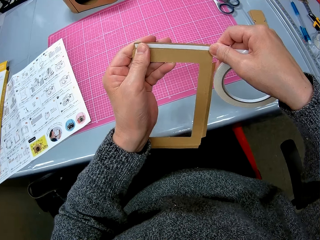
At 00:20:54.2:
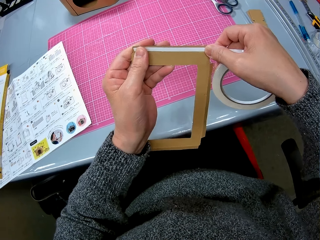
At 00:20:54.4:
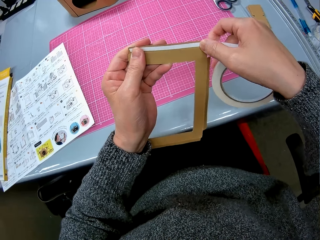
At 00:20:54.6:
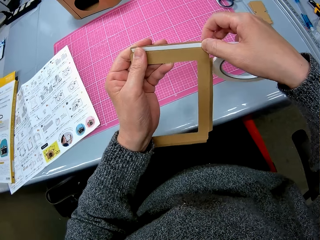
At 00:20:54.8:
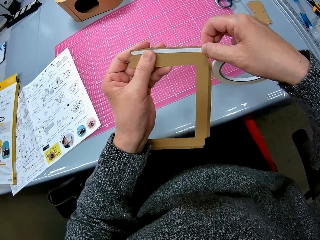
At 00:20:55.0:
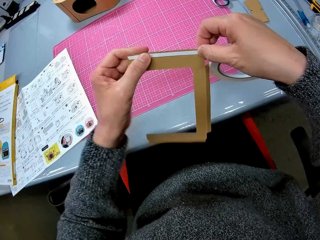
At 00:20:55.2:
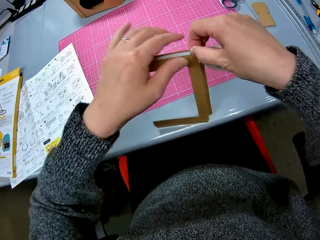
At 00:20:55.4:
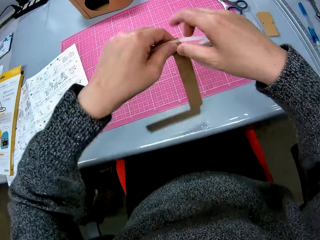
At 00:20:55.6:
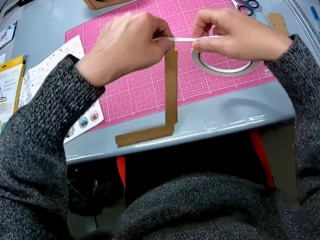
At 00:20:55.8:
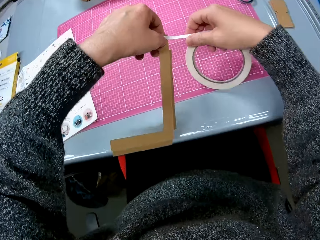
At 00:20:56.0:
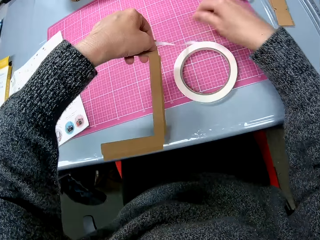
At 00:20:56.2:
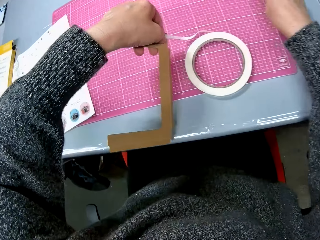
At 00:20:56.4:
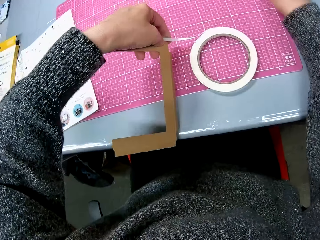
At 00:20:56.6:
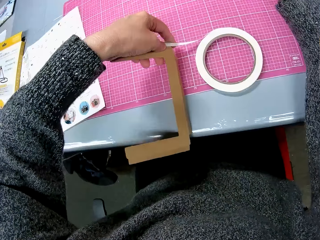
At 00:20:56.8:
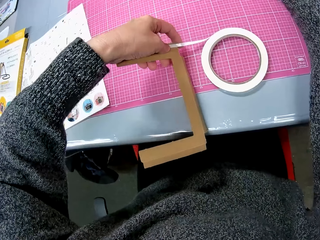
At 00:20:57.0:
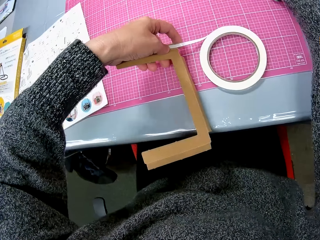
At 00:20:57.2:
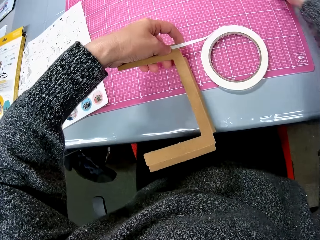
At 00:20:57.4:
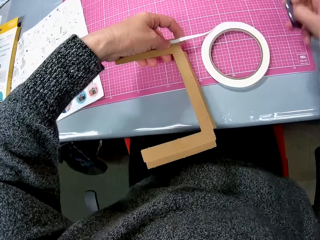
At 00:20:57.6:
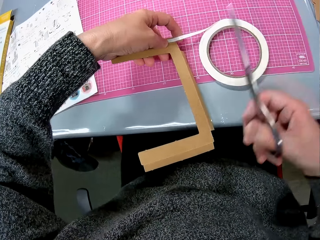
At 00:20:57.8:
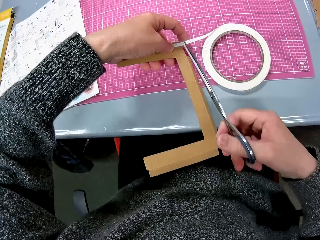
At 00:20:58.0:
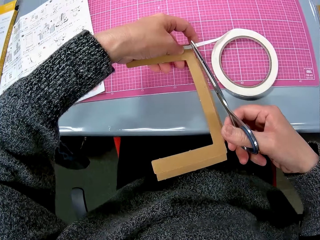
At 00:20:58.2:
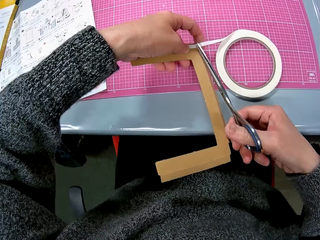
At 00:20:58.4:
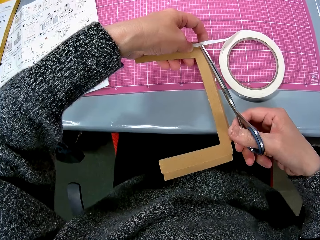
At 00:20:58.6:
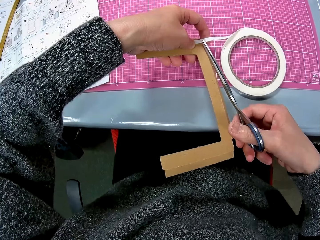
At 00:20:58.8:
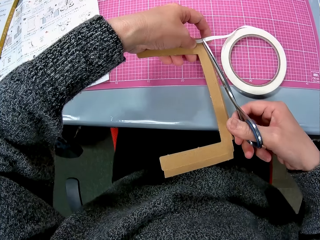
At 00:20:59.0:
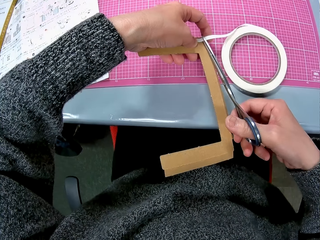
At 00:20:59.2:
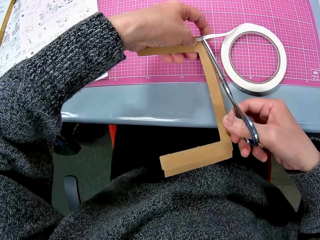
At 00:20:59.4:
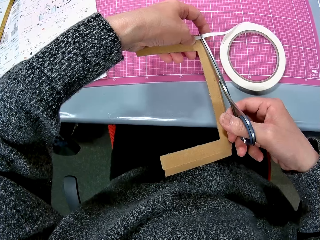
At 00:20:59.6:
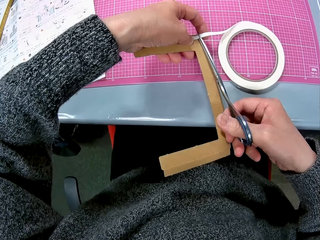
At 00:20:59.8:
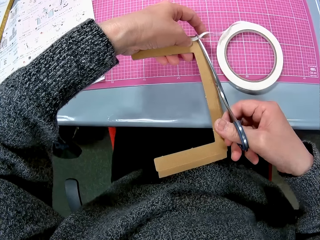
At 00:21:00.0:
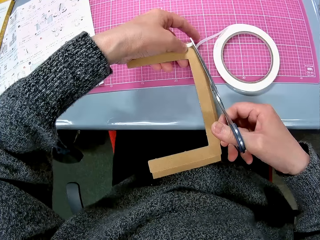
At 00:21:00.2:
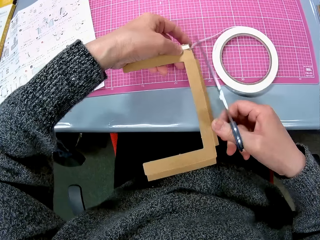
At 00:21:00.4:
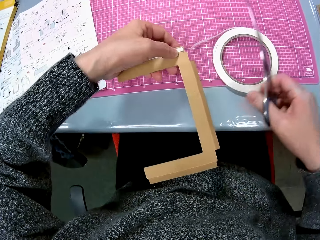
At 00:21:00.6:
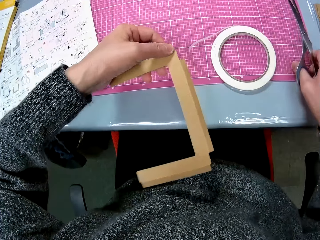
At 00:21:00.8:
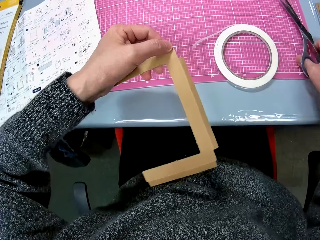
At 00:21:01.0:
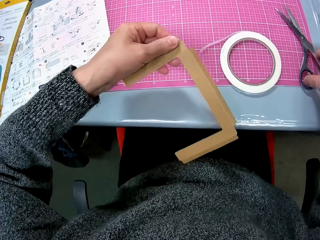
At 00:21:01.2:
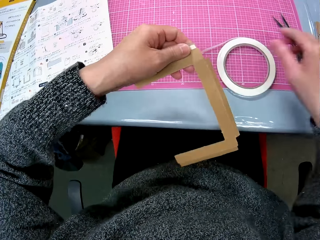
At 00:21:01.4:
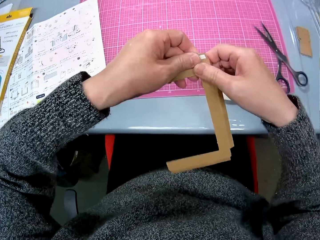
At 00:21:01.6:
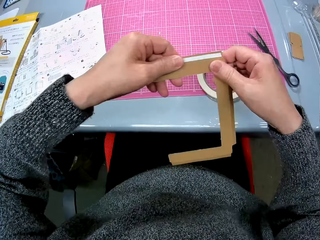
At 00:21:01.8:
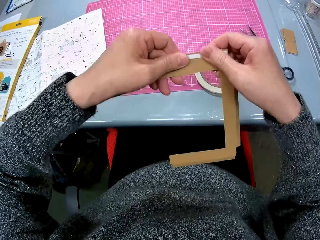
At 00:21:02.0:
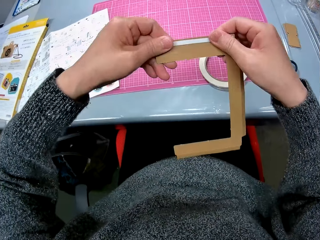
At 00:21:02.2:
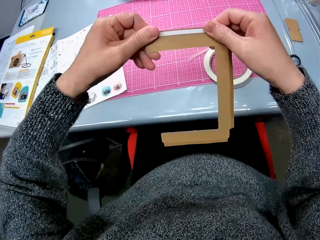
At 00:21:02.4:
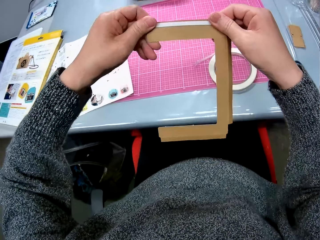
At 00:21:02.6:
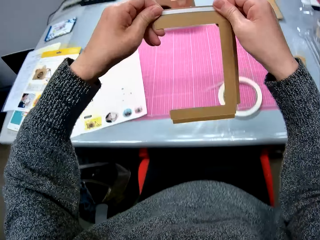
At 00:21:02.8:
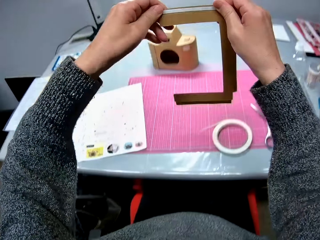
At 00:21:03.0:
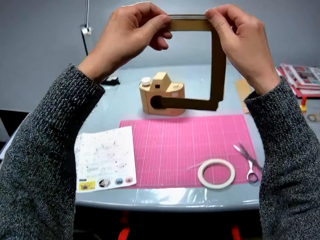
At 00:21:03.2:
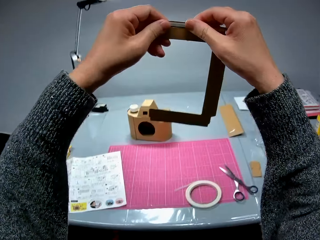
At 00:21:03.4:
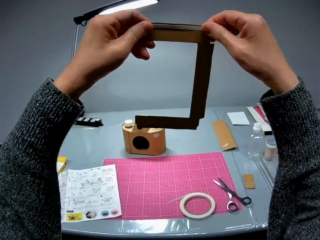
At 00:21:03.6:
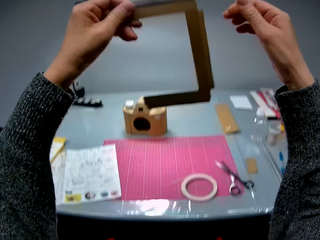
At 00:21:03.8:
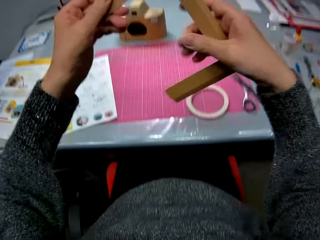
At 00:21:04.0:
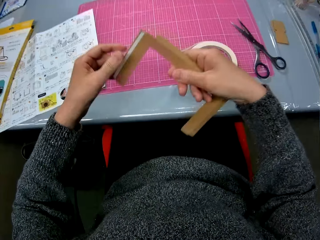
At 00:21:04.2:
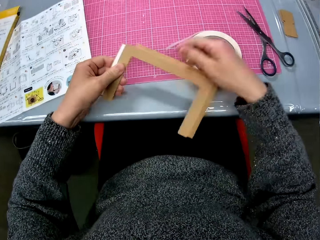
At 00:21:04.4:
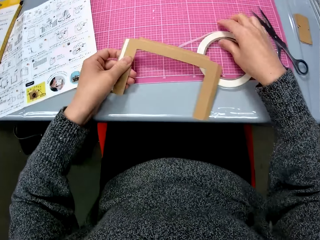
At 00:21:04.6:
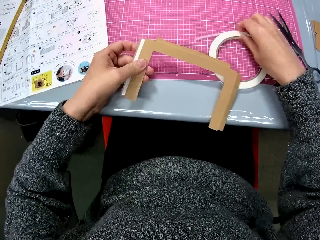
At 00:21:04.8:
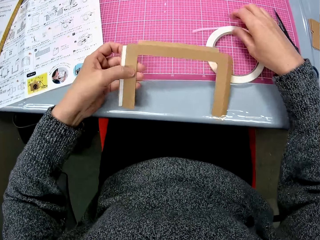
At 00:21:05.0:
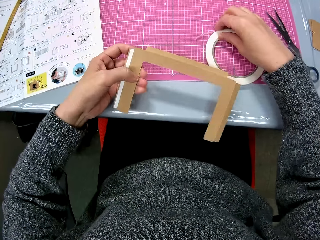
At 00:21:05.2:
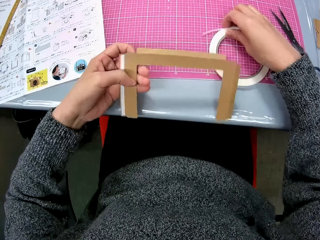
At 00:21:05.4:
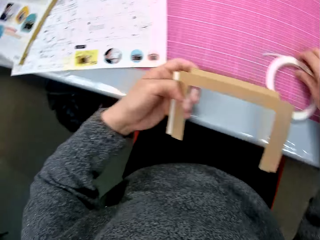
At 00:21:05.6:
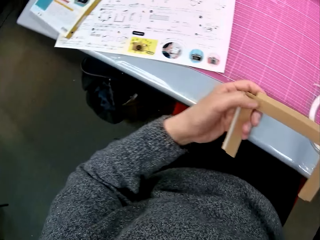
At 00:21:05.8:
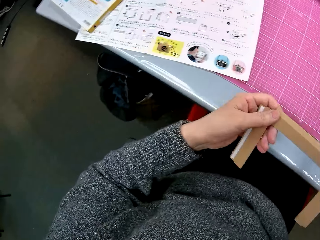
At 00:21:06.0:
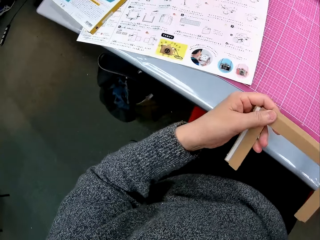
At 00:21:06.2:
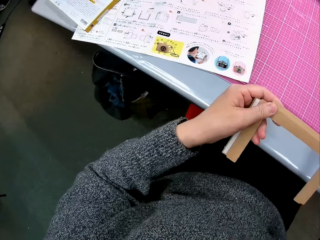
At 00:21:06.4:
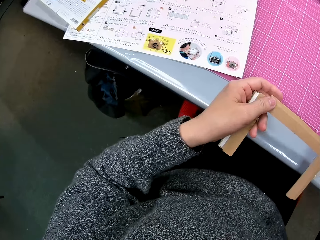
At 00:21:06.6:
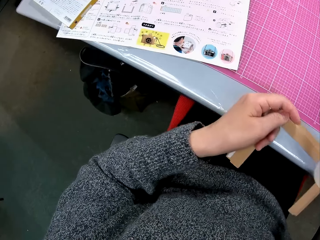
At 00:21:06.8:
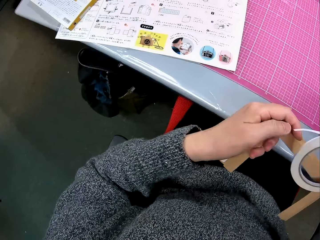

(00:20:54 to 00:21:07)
The camera wearer places the tape roll on the cutting sheet. They pick up the pair of scissors from the cutting sheet. They hold the pair of scissors. They cut the tape with the pair of scissors. They put the pair of scissors on the cutting mat. They hold the piece of cardboard and lift the piece of cardboard. They place the cardboard piece on the cutting sheet. They pick up the tape roll.

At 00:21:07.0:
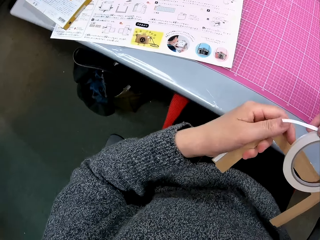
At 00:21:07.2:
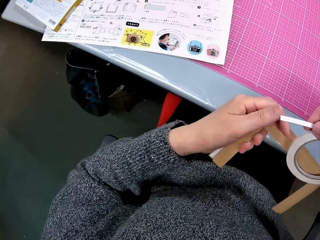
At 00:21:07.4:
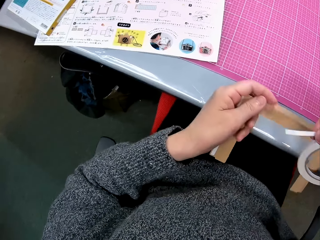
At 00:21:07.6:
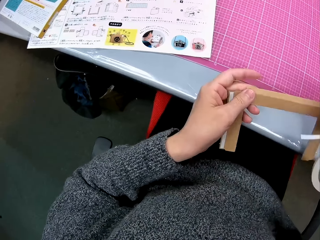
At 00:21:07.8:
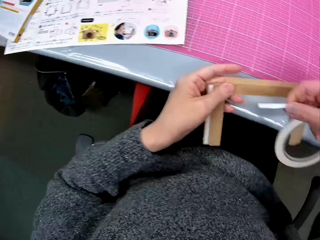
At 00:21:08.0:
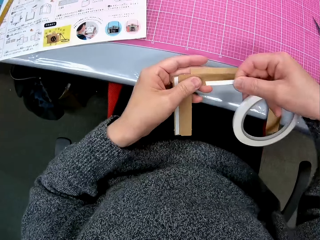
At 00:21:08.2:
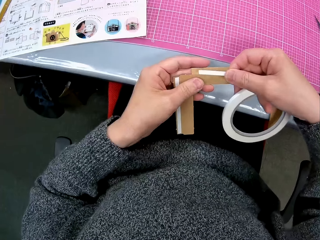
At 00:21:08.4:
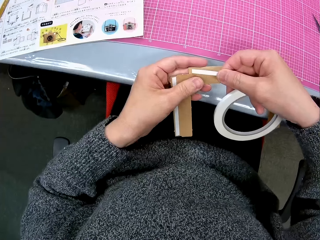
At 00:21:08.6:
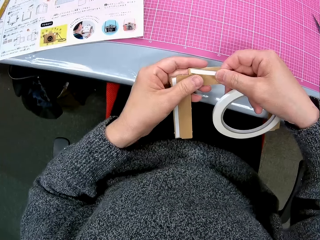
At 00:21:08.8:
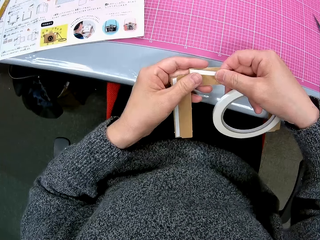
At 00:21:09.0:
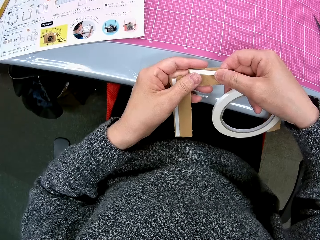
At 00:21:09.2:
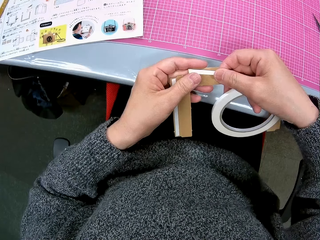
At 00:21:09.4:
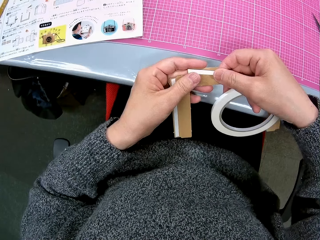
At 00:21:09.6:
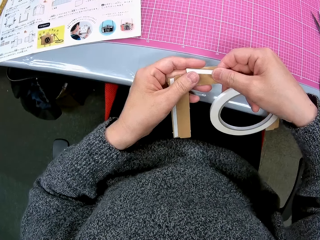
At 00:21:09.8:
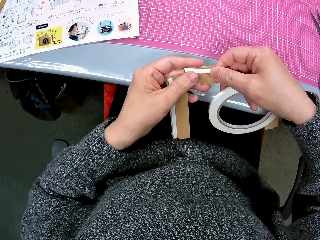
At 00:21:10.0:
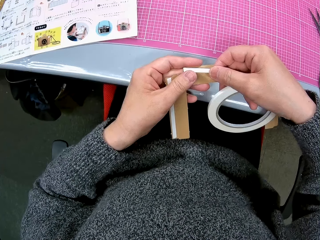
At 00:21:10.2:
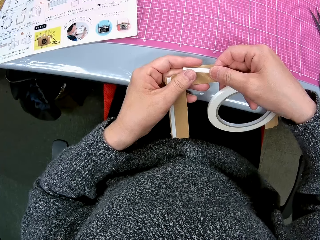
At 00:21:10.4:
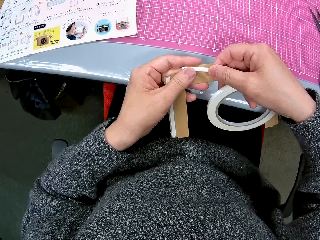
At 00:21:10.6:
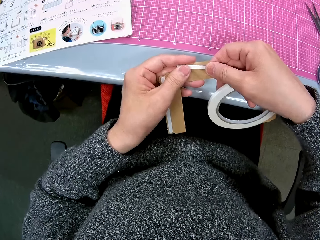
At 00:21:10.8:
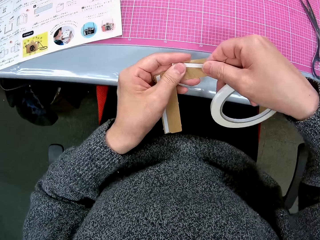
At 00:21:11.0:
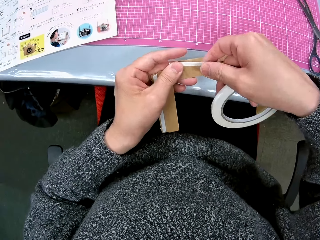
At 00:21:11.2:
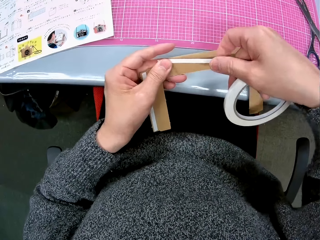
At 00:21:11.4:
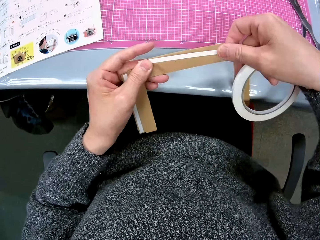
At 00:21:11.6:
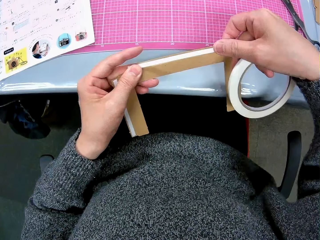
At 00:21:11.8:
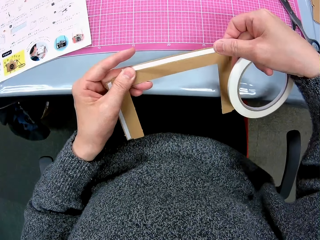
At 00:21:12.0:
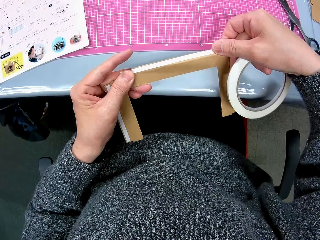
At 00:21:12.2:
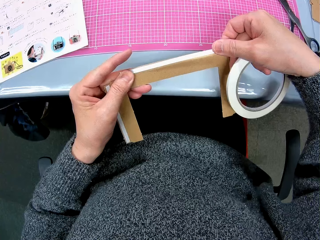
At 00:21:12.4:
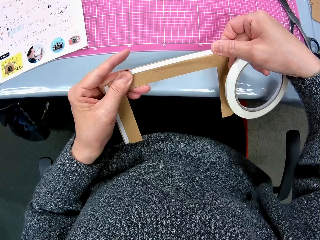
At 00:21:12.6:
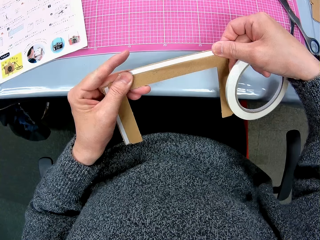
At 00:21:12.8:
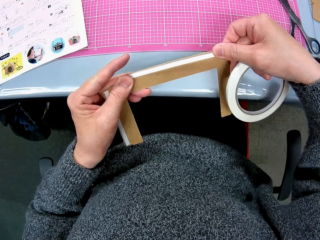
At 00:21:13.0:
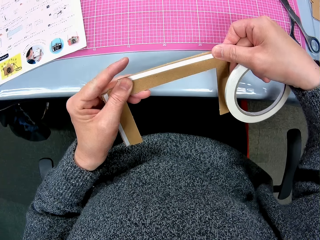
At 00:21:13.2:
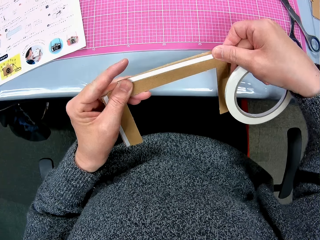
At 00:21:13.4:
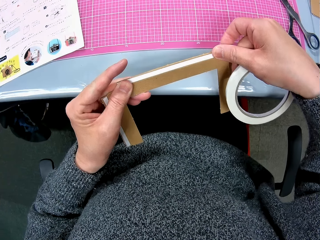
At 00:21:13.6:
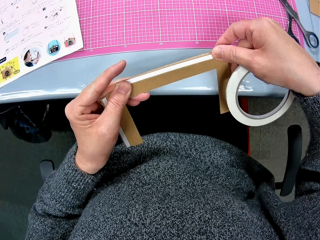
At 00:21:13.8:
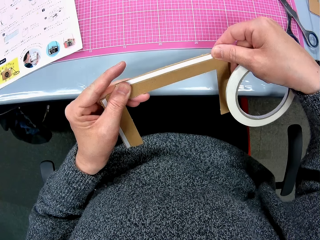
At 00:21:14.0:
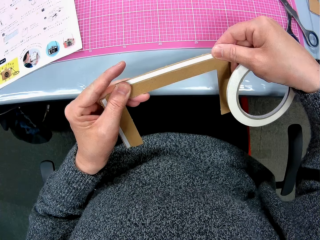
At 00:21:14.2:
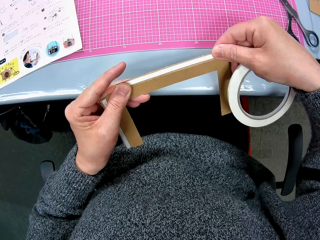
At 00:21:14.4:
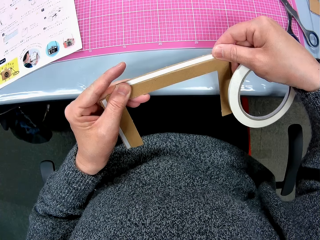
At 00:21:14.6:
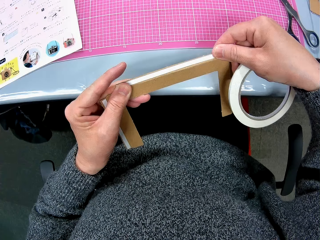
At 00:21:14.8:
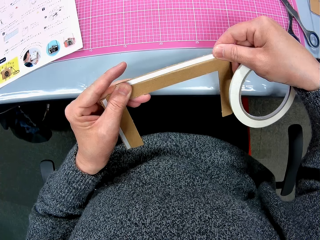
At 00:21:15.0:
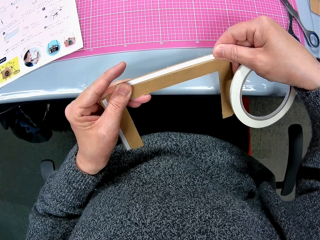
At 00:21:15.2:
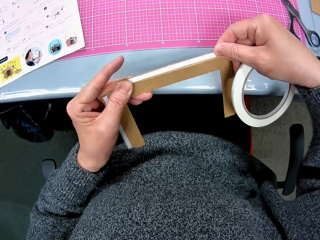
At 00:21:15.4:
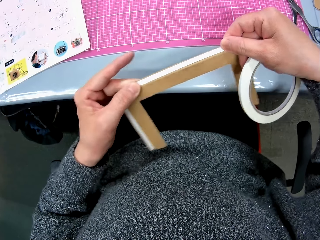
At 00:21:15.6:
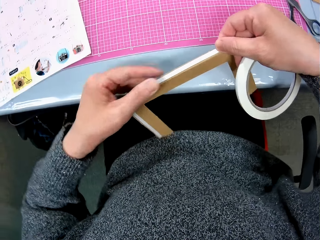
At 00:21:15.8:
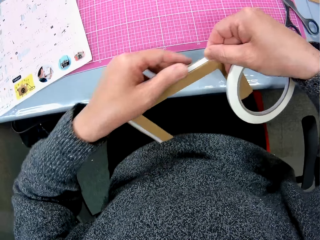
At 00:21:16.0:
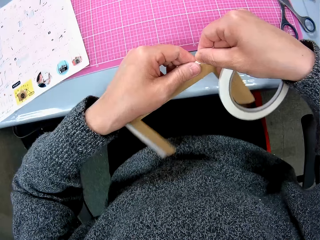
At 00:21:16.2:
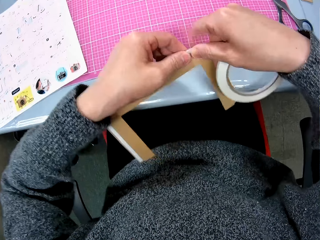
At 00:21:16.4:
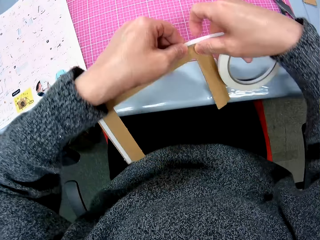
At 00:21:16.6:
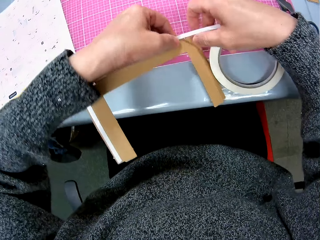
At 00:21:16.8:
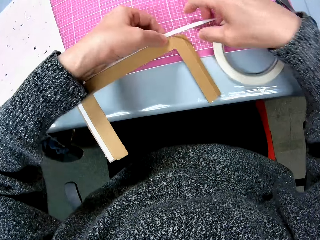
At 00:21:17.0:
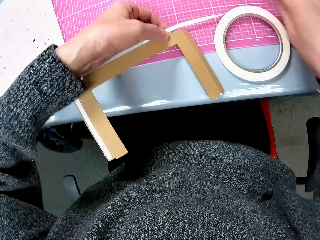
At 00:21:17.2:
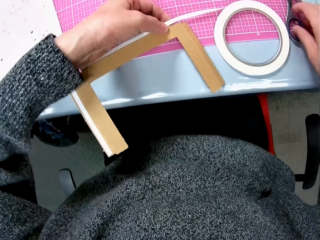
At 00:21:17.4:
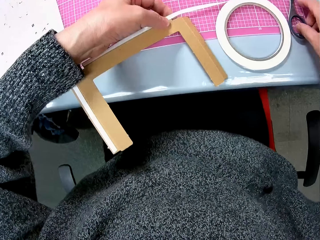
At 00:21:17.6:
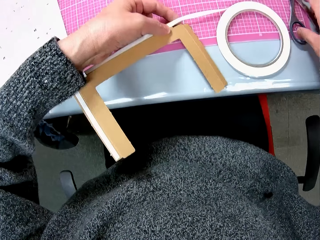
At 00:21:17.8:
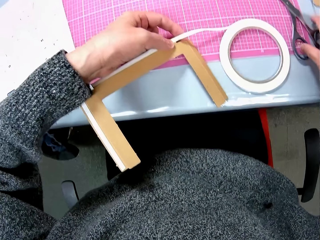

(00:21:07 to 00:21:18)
The camera wearer holds the sellotape. They place the tape on another tip of the cardboard piece. They place the tape roll on the cutting sheet. They pick up the pair of scissors from the cutting sheet.
